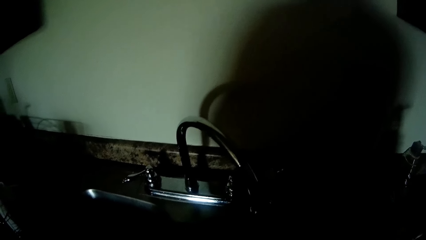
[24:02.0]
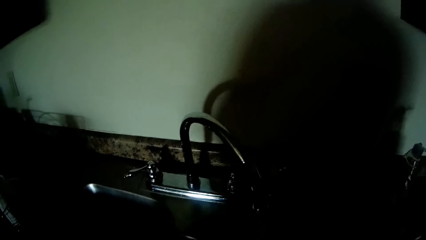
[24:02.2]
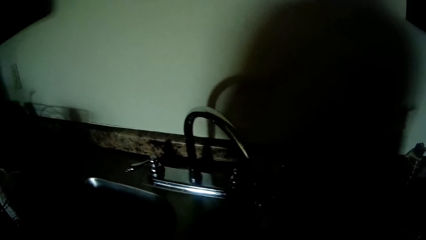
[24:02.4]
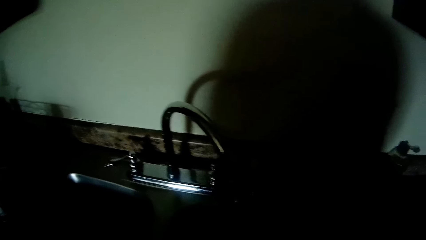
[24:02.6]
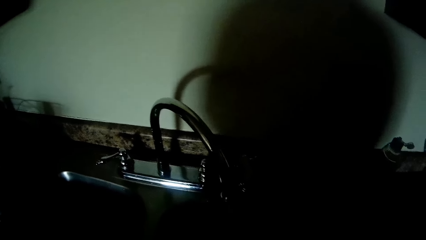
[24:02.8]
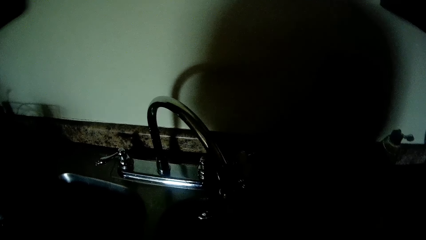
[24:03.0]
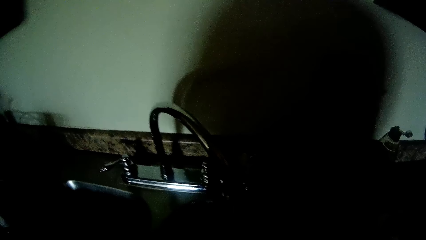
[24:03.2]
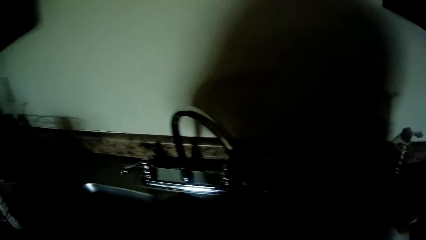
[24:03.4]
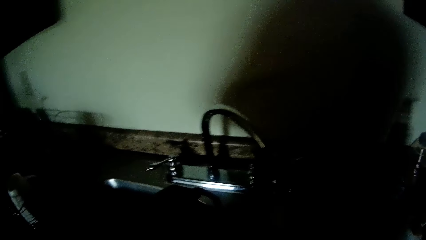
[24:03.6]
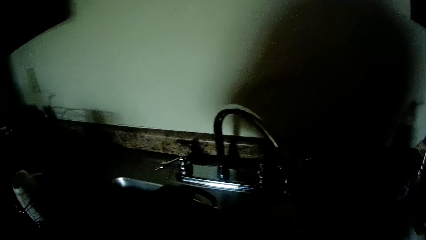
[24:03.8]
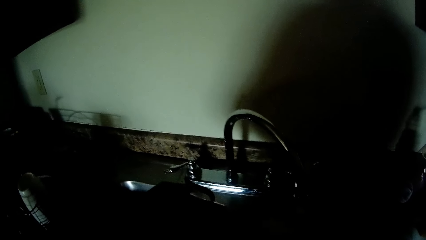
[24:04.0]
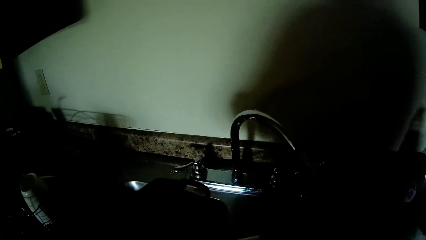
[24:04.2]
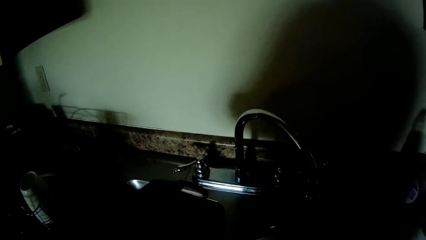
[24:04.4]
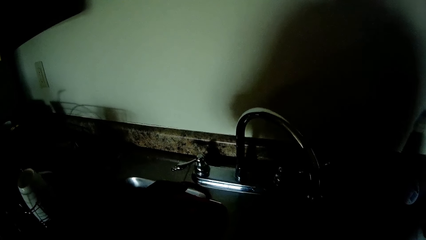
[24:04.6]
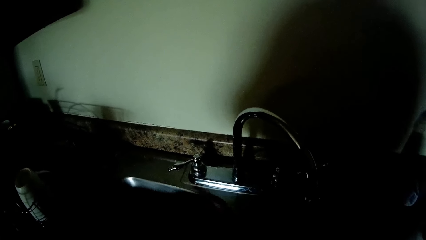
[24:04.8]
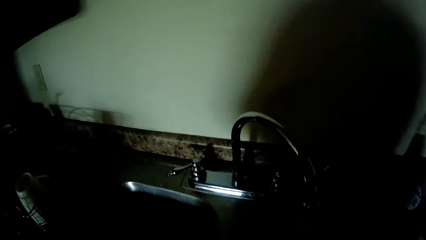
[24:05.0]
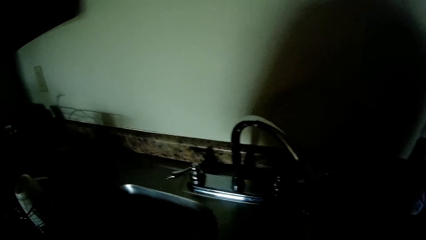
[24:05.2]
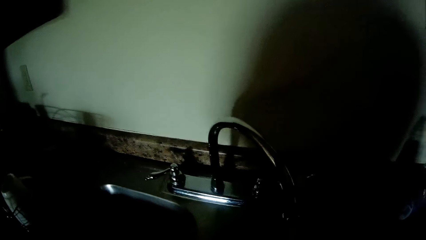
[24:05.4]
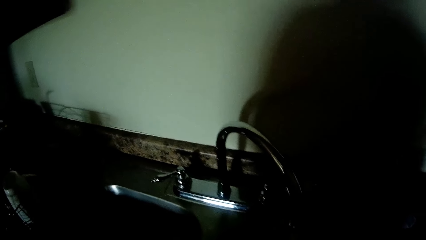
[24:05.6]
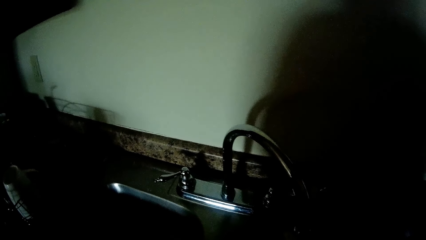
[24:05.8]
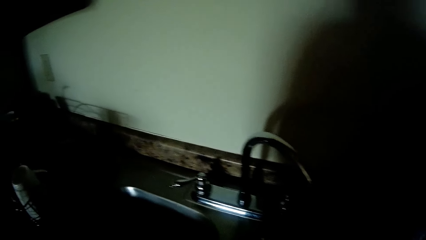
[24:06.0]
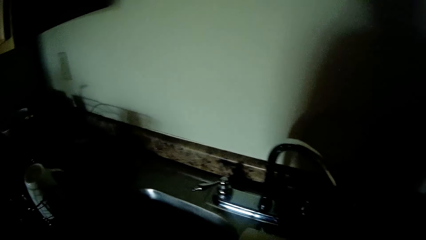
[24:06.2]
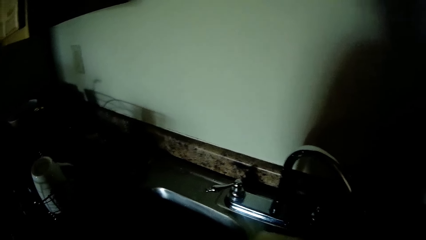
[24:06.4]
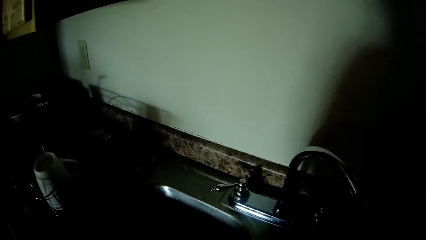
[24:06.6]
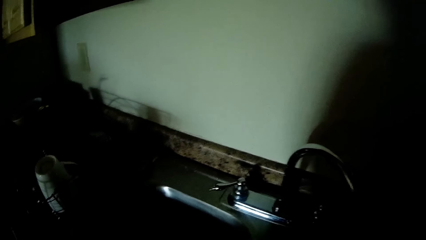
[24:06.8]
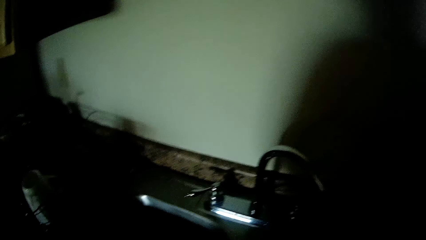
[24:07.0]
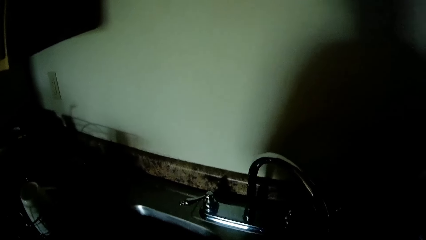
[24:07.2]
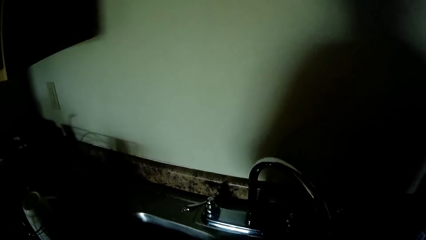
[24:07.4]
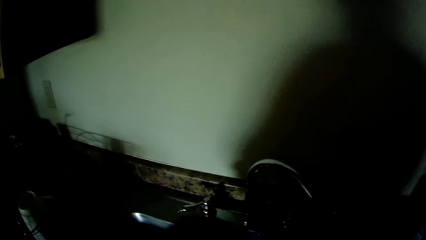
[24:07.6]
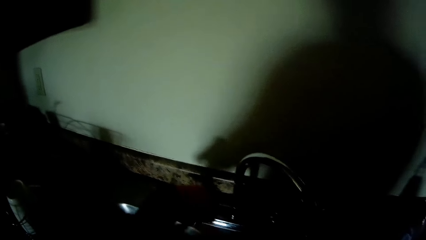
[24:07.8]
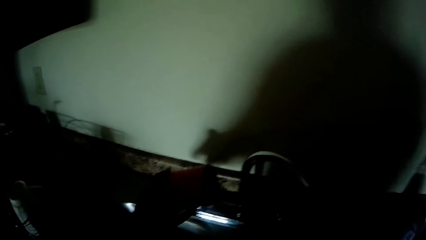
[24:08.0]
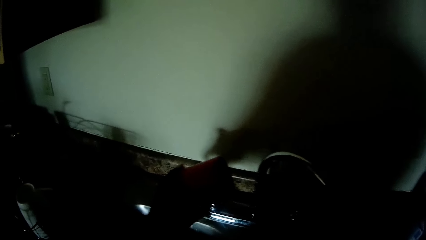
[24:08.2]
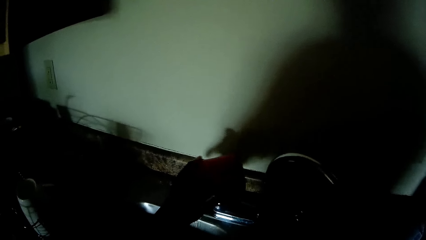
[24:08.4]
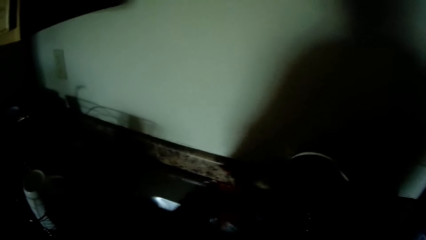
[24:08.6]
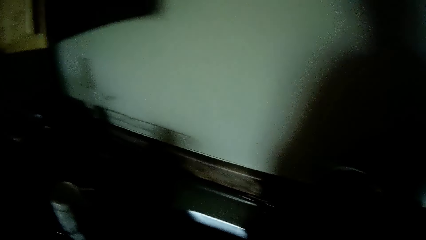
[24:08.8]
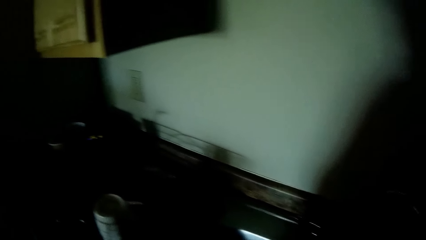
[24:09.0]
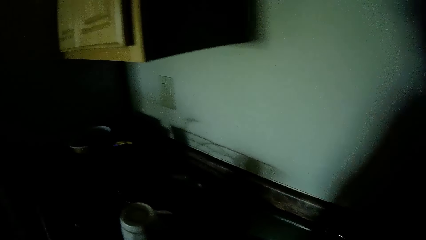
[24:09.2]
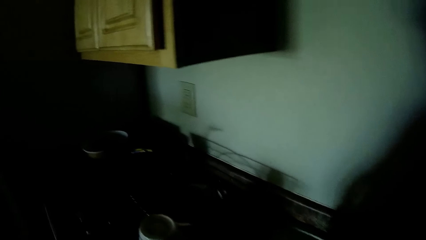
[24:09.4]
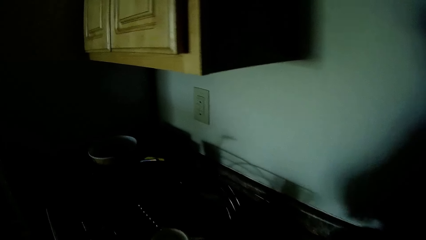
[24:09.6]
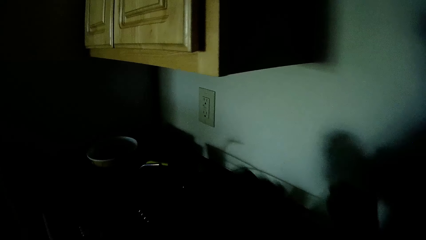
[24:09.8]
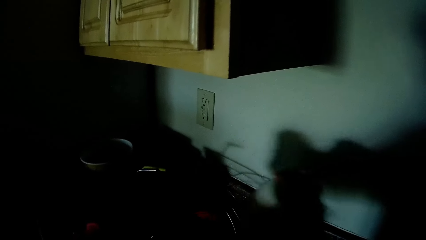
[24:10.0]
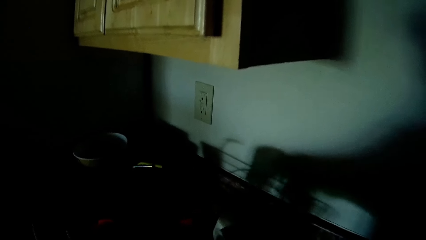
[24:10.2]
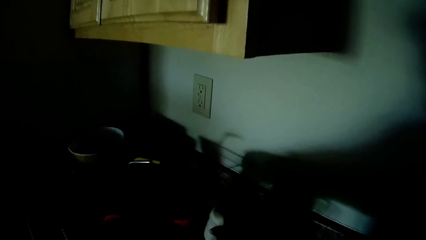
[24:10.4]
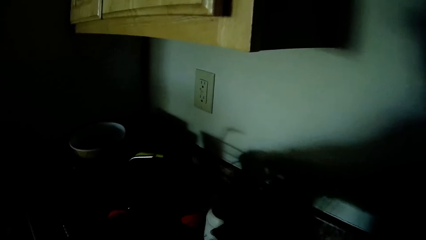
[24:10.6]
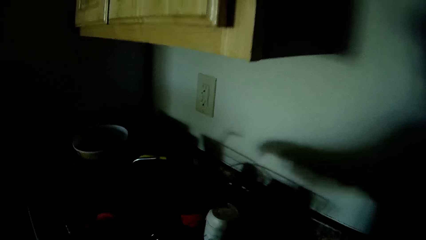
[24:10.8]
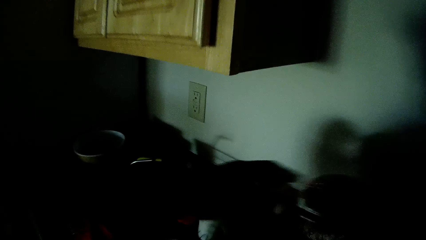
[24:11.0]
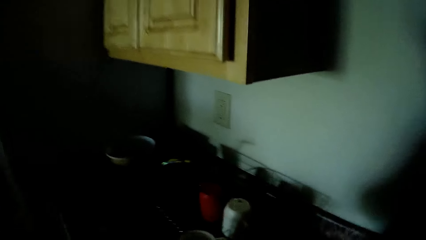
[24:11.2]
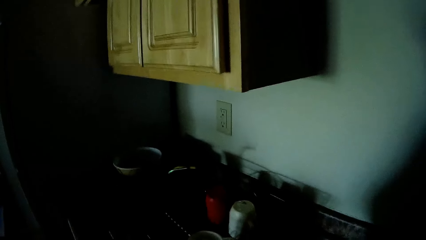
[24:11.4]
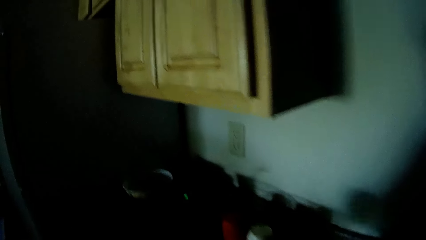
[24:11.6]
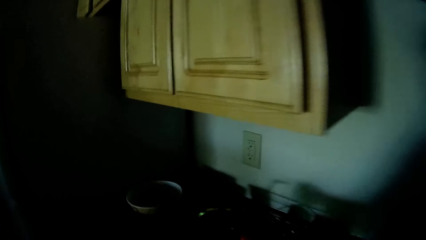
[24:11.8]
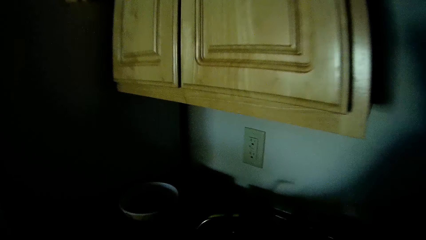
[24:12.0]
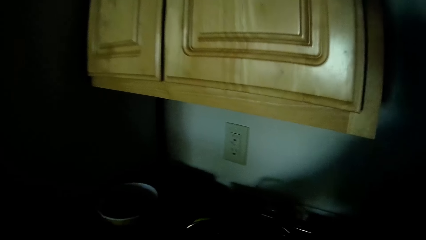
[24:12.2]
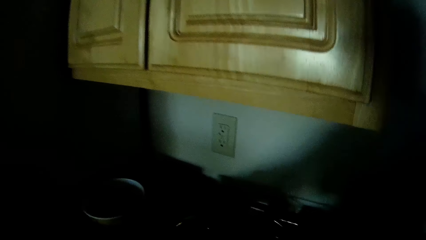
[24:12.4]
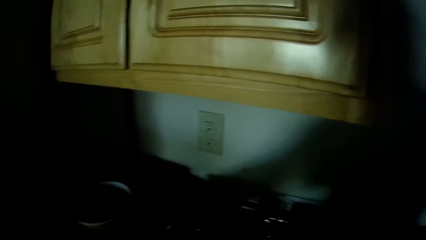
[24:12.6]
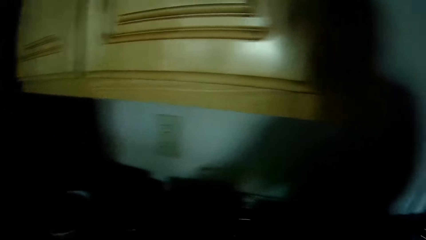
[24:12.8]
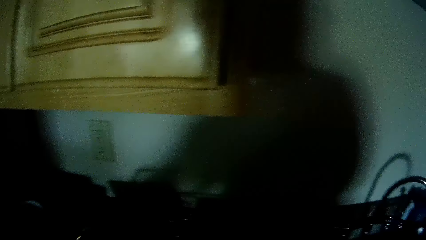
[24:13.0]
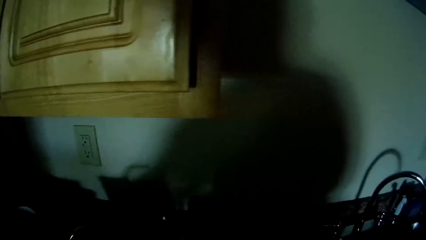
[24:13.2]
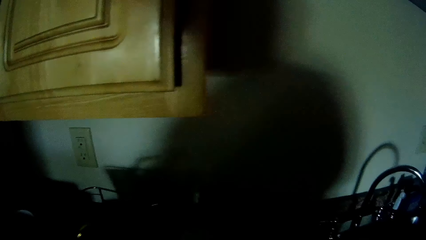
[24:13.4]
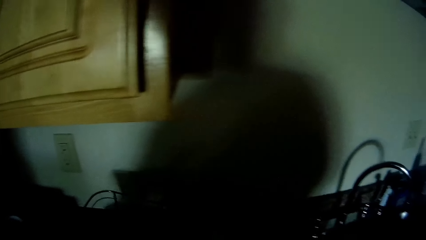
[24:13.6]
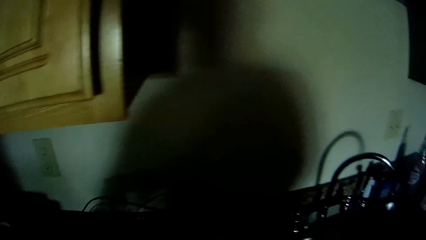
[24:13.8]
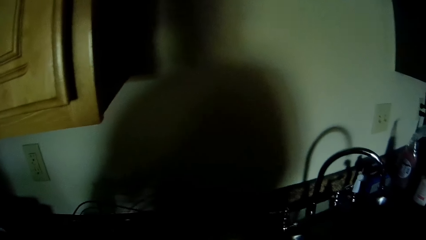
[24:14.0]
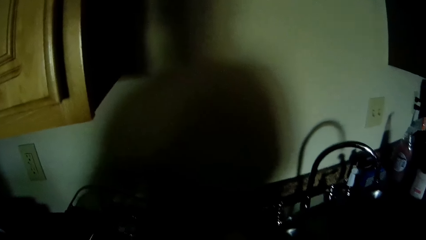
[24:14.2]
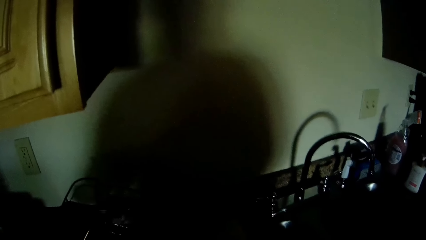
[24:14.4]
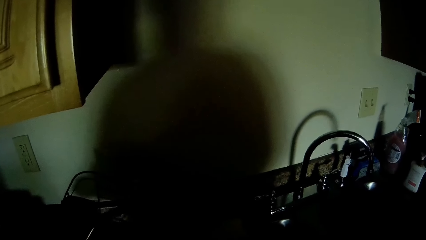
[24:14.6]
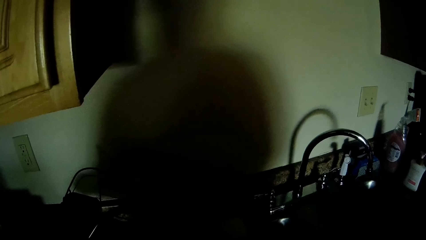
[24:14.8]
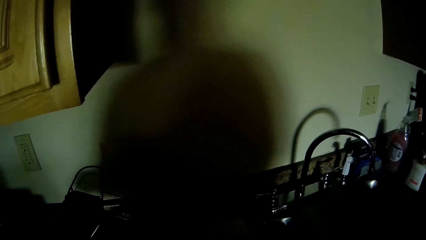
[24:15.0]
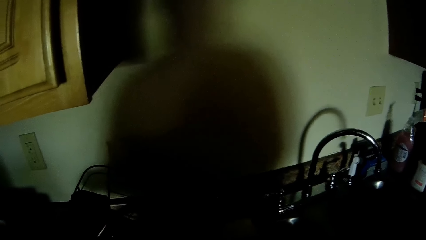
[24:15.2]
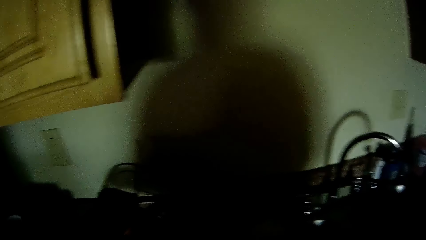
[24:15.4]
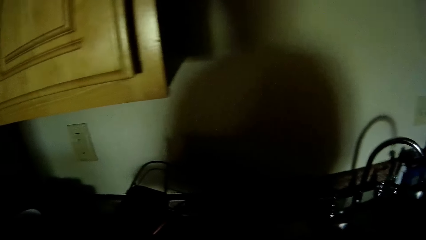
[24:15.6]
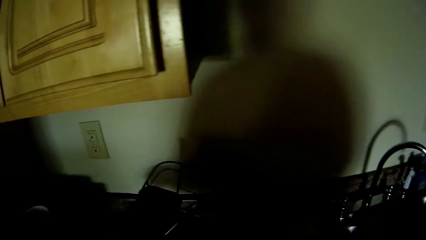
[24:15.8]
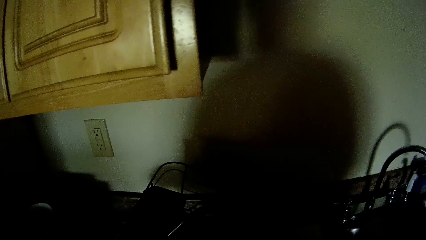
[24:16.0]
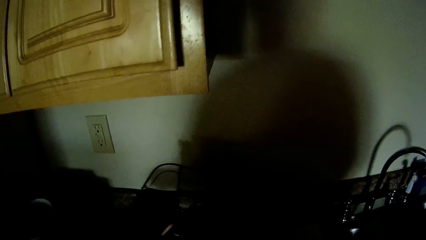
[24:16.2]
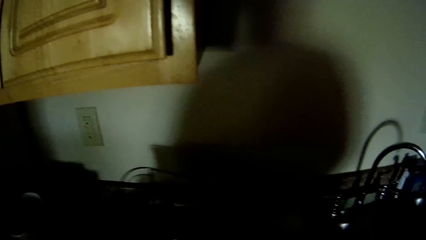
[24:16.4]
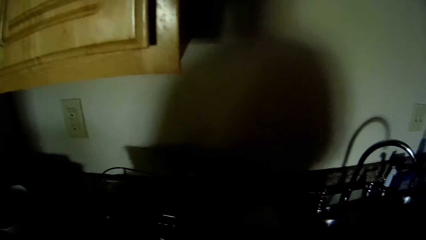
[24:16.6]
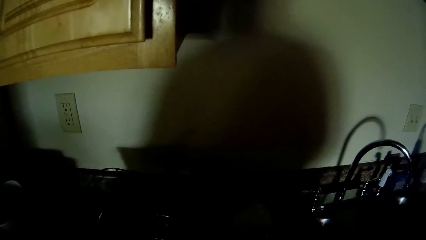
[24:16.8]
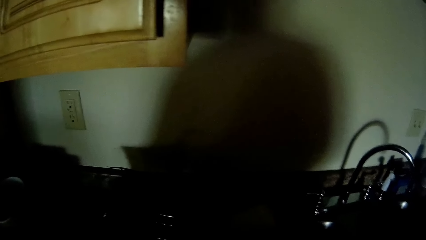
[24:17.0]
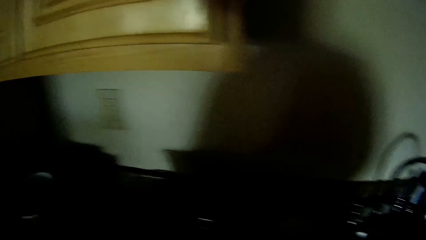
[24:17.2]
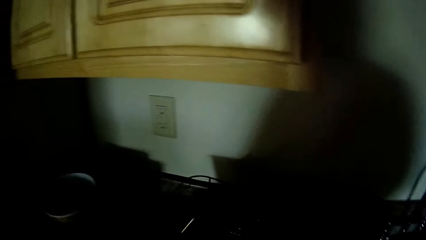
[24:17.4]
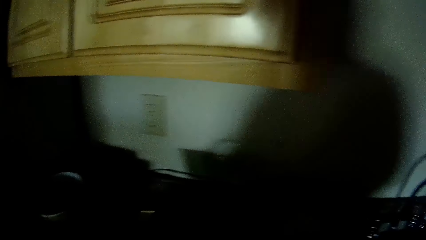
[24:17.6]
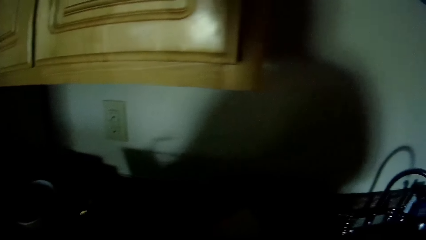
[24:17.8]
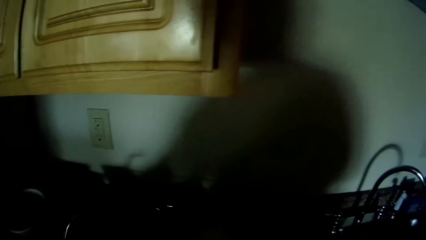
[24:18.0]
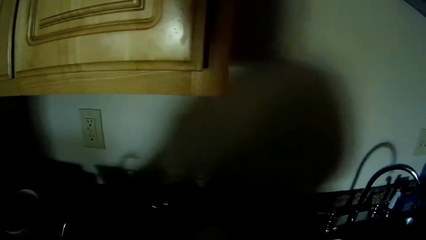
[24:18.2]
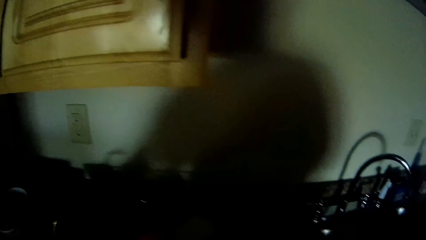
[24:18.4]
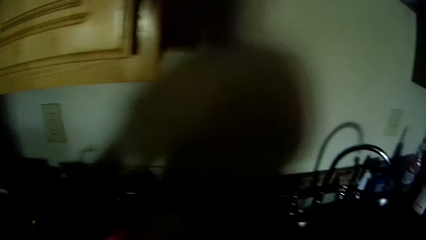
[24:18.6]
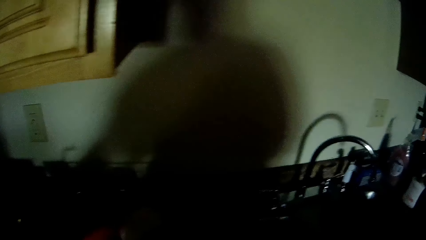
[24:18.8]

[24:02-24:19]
The camera wearer holds a cup with his left hand. He rinses spoons in his right hand in the sink. He pours something from a flask. He puts down the flask. He turns off the sink tap with his left hand. He drops the cup on the sink countertop with his left hand. He puts the flask on the cooker. He picks up a tray from the sink countertop with his hands. He moves something. He drops the tray on the sink countertop with his hands.
